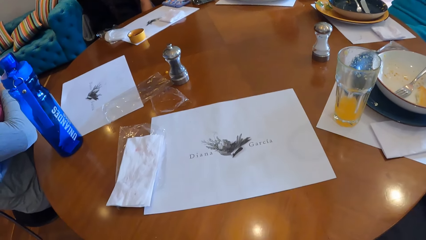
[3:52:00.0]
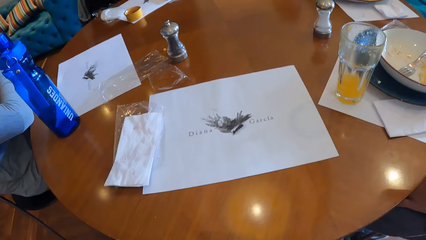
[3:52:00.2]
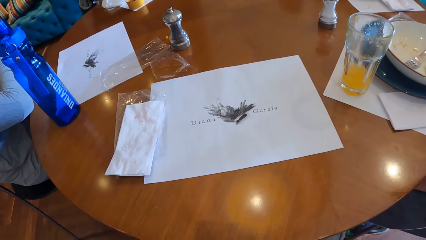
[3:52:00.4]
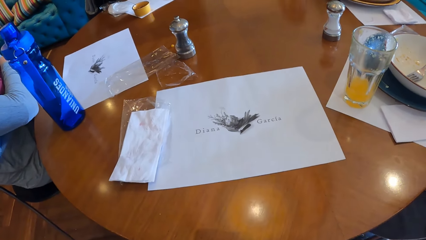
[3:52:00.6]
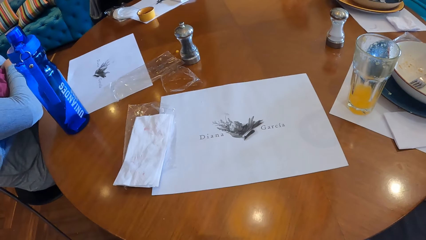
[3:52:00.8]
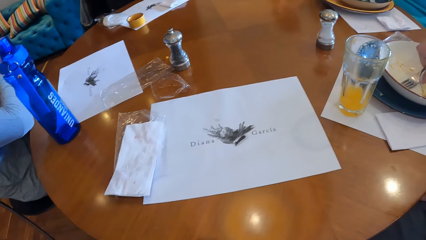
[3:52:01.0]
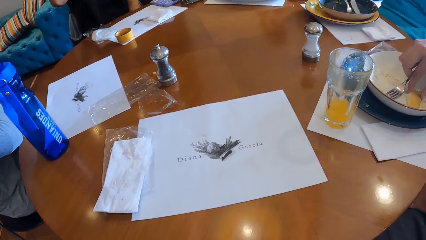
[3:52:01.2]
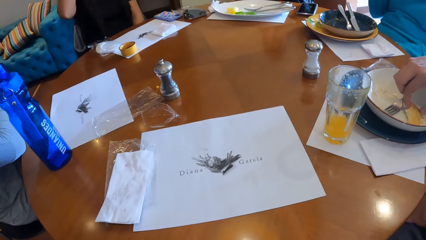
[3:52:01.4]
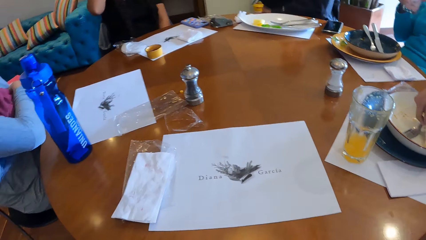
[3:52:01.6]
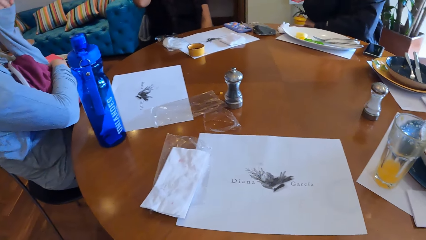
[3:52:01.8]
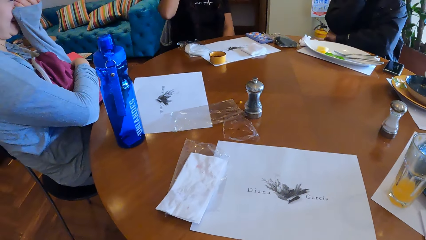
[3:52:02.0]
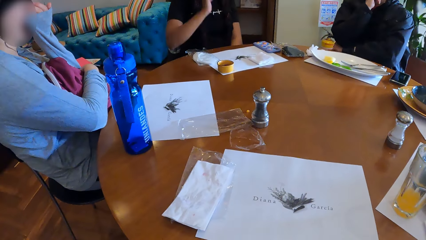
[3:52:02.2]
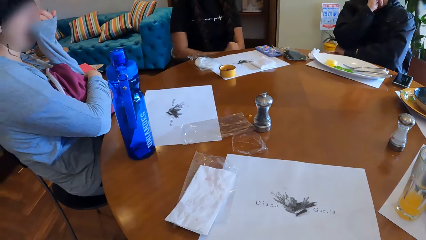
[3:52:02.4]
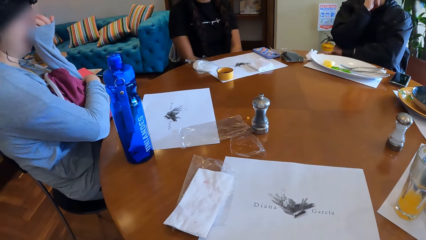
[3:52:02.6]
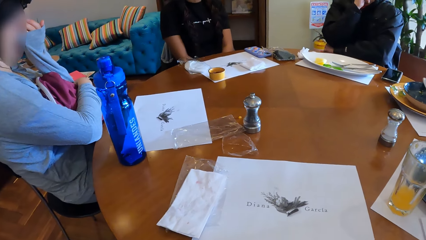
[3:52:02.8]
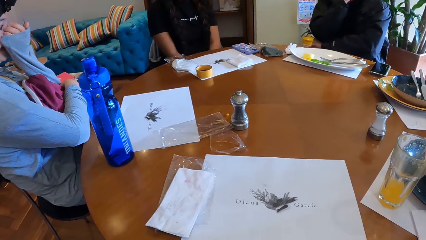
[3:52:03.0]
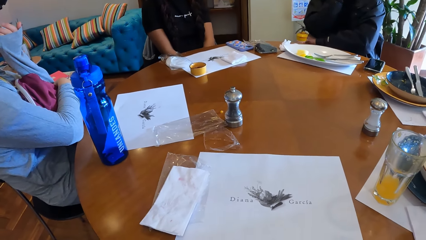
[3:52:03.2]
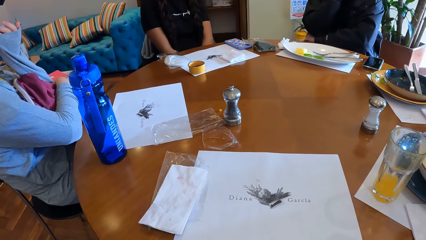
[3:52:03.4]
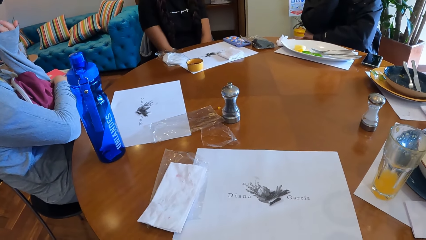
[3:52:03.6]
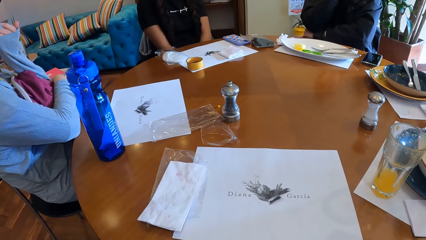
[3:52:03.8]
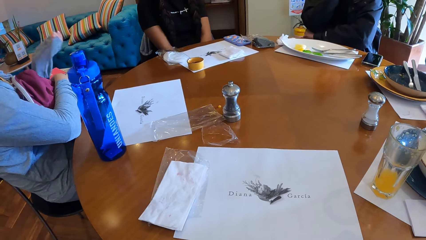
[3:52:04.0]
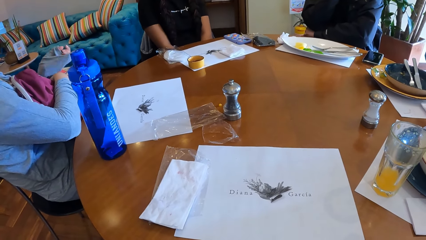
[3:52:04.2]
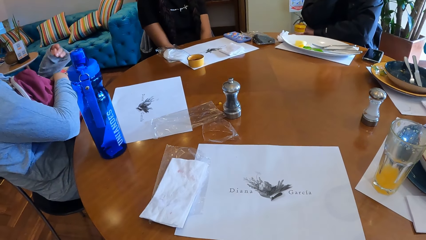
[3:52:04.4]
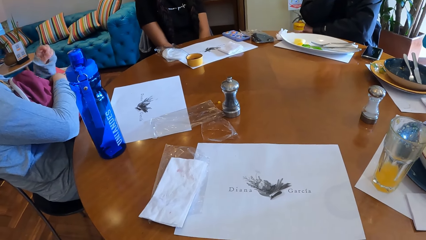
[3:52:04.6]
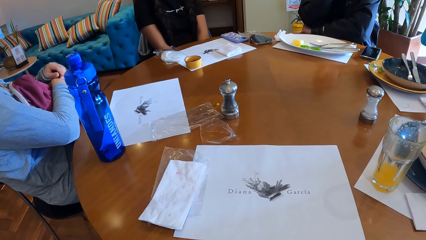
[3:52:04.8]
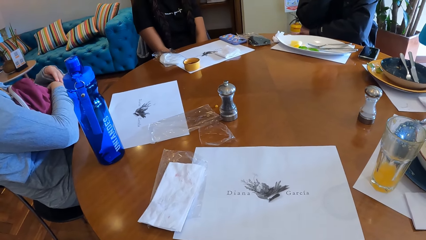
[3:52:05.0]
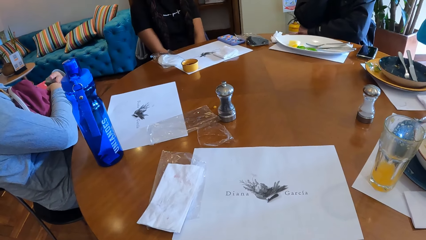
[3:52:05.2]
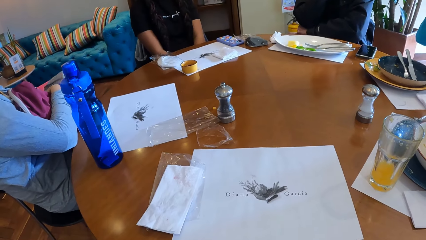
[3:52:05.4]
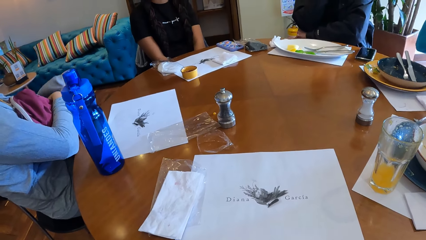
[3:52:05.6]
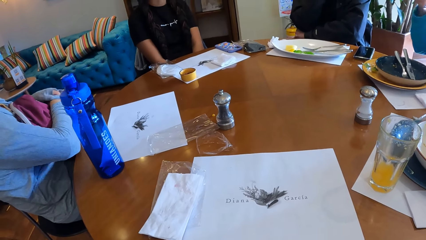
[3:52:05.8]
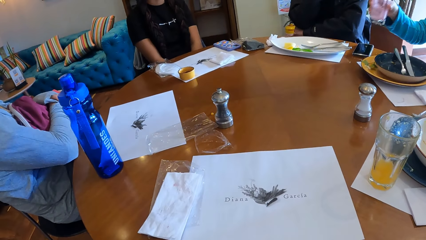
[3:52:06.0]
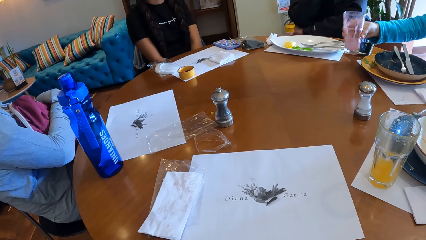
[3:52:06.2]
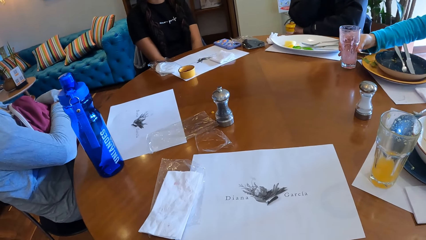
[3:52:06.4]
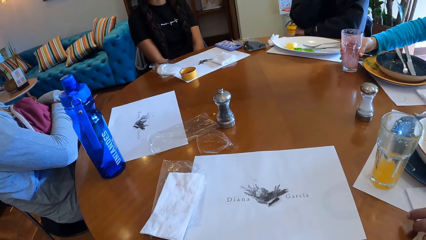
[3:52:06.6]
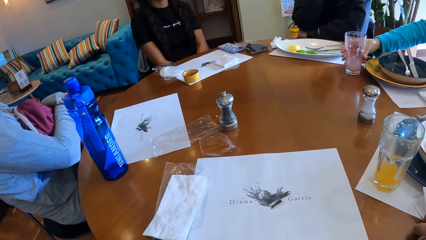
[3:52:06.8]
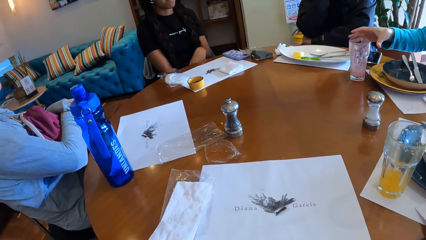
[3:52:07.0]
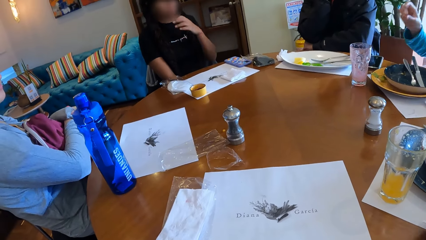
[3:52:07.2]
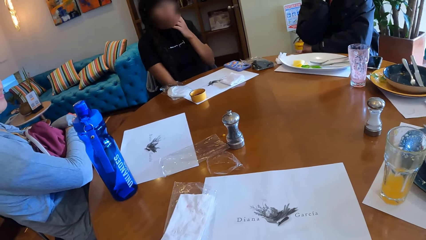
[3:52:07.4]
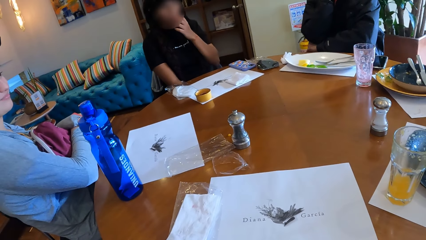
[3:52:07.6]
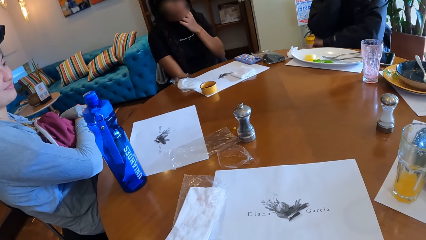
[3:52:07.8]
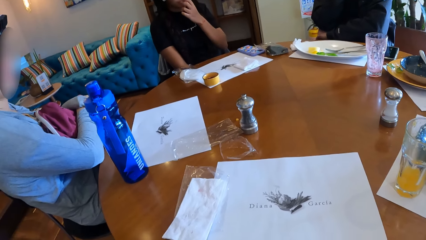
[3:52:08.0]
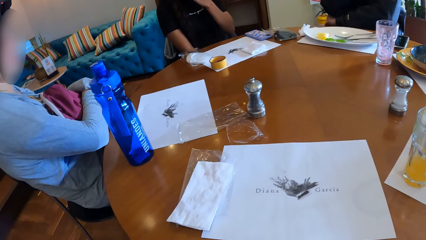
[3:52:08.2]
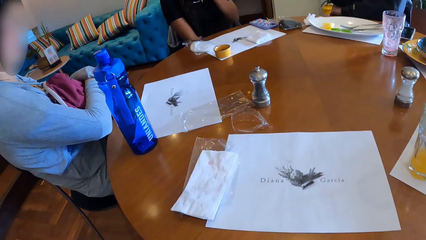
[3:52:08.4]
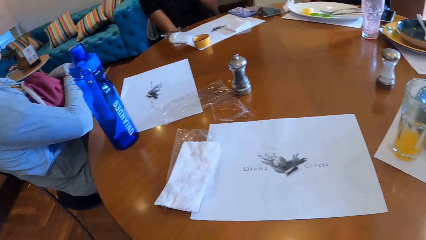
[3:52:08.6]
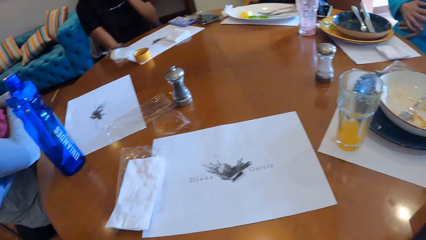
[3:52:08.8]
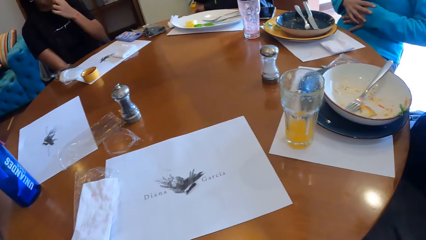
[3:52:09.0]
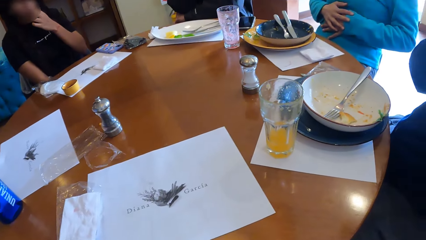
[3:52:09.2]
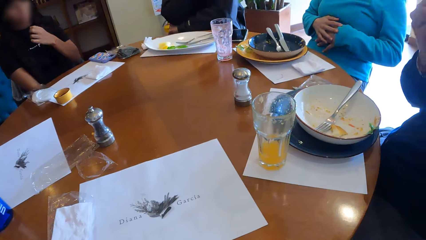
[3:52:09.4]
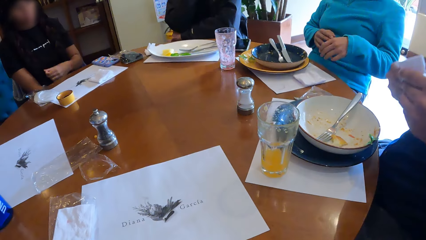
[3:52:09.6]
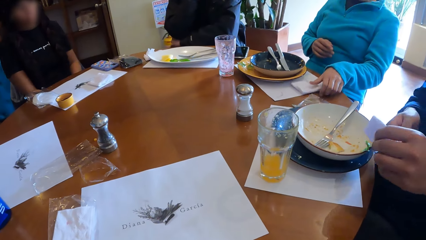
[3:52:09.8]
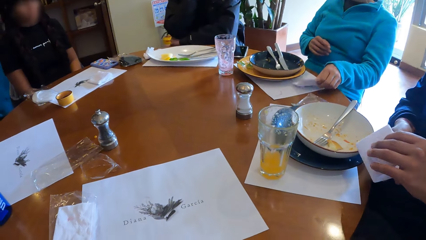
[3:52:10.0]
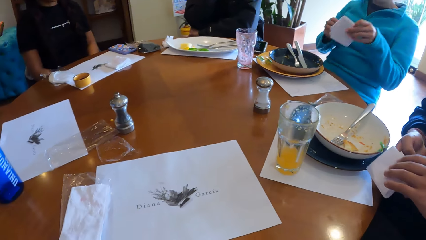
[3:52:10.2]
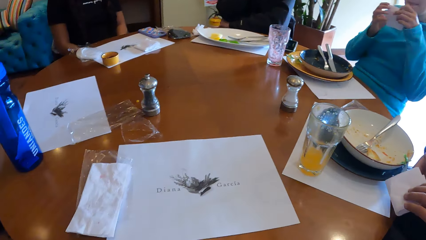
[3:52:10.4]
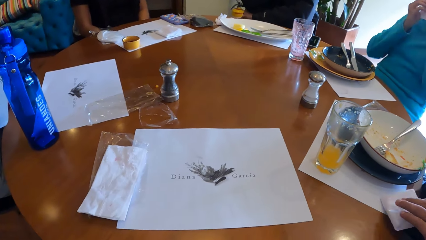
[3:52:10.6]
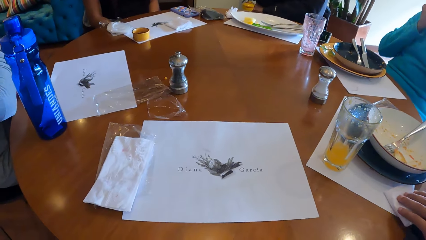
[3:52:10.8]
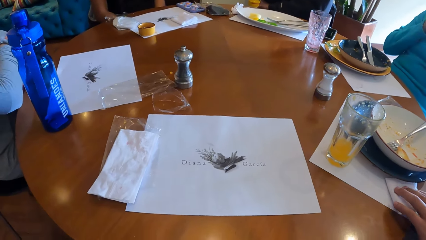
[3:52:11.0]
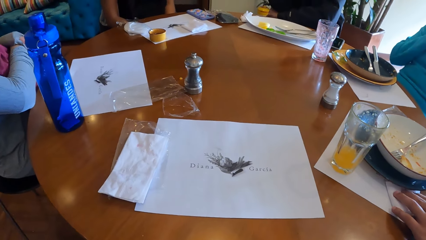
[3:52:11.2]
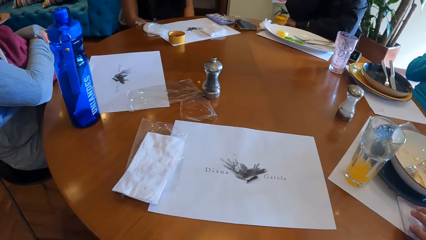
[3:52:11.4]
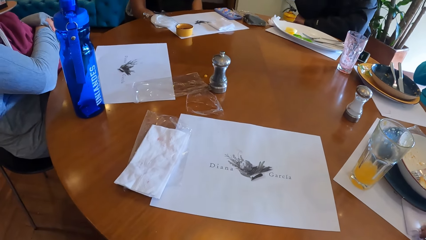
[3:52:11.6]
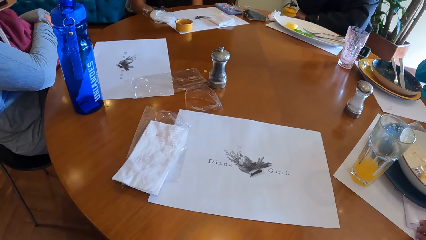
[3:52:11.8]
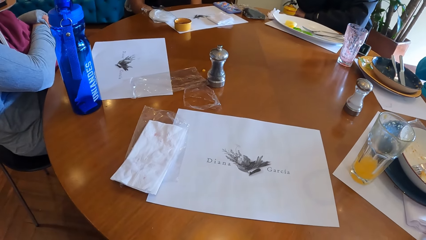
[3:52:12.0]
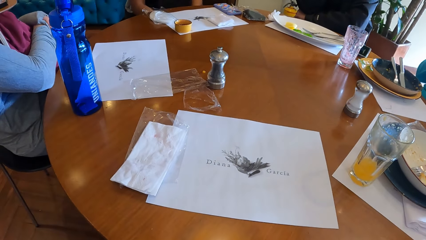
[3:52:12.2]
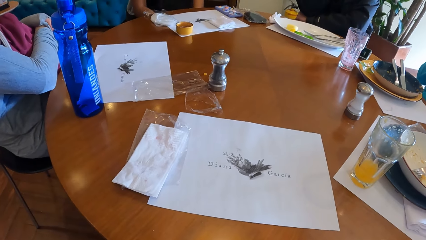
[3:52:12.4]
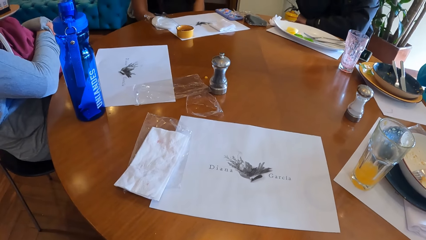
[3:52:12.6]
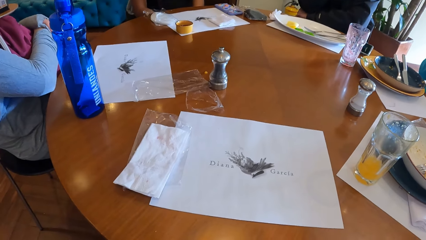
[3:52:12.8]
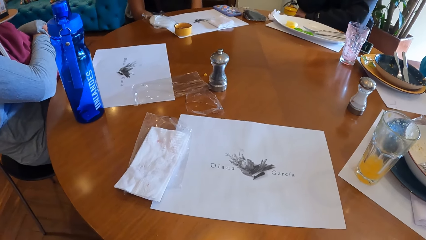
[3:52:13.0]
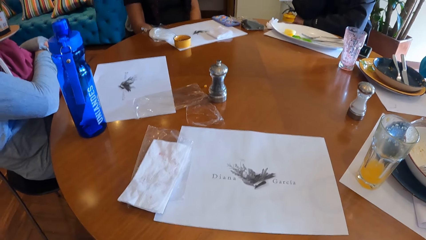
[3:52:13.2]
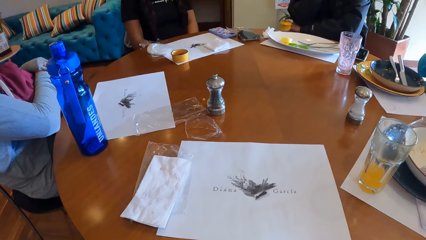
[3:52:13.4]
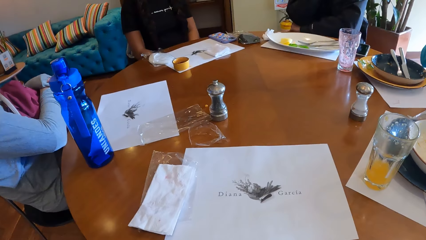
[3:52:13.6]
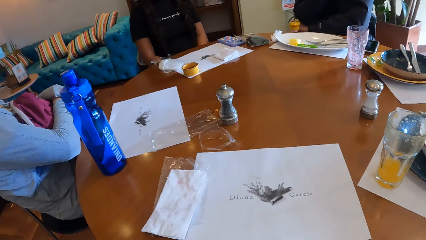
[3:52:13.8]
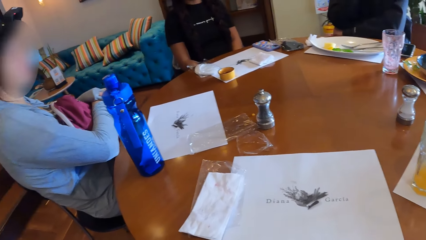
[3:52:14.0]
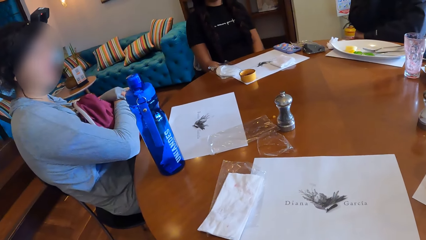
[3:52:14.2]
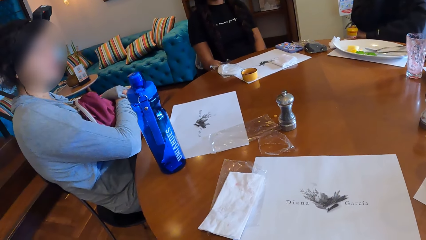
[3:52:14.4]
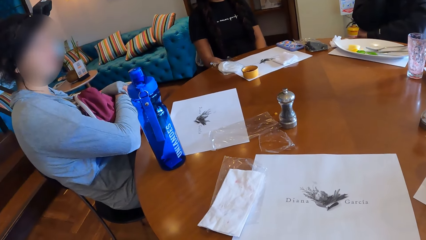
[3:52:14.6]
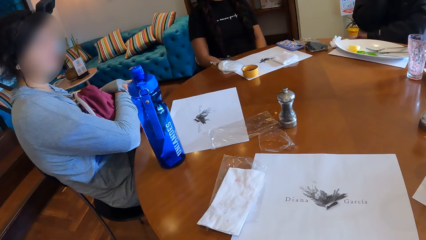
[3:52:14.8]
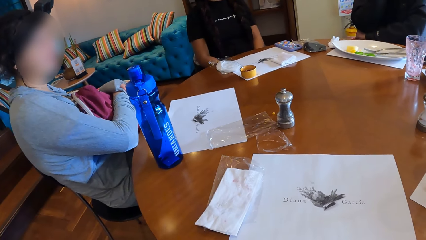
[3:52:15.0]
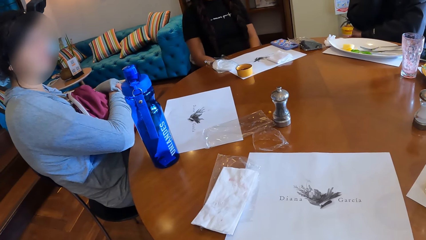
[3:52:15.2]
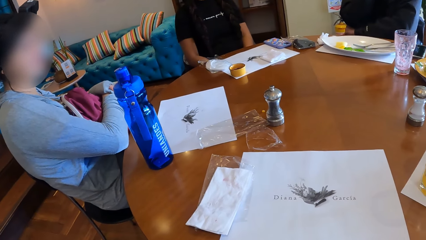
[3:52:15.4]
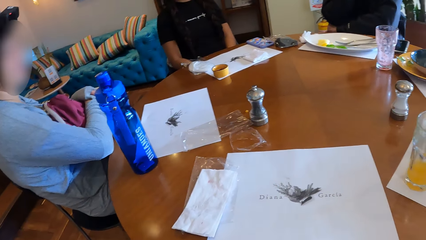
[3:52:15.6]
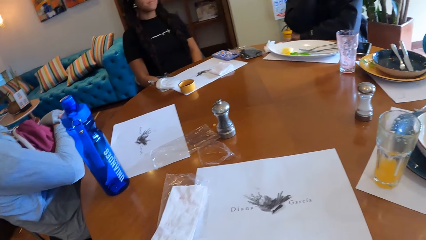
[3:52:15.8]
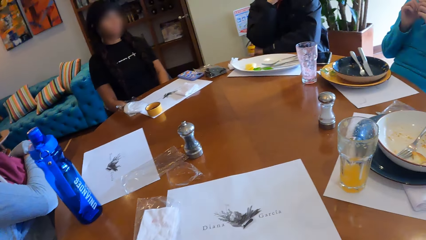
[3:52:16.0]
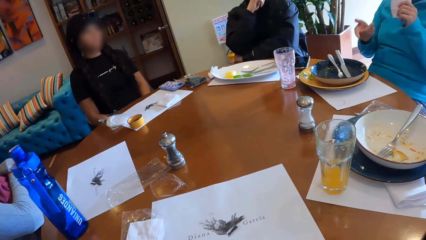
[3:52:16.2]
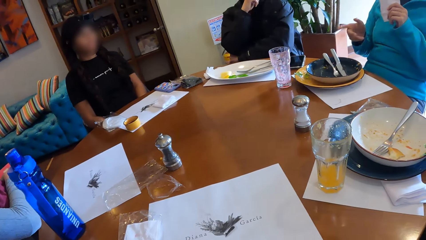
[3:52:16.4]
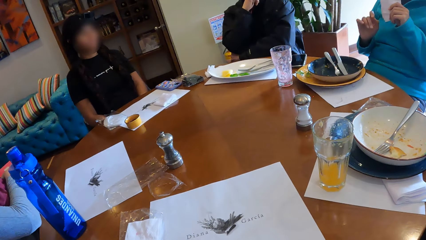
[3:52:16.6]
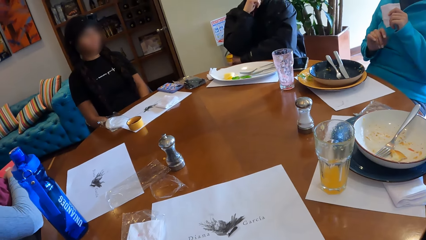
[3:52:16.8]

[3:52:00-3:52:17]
The woman talks to the other people. The woman places the glass cup in her right hand on the table. The camera wearer puts the glass on the table. The woman picks a paper towel from the table with her left hand. Another woman places a paper towel in her left hand on the table.
